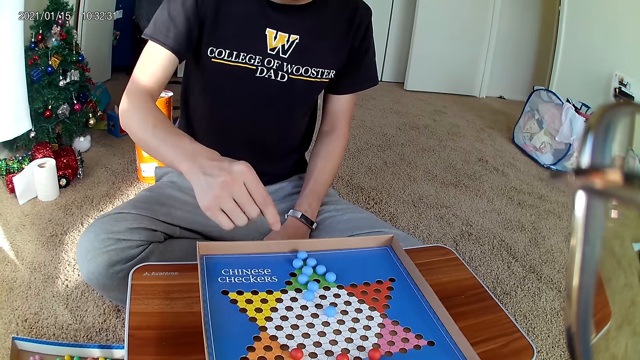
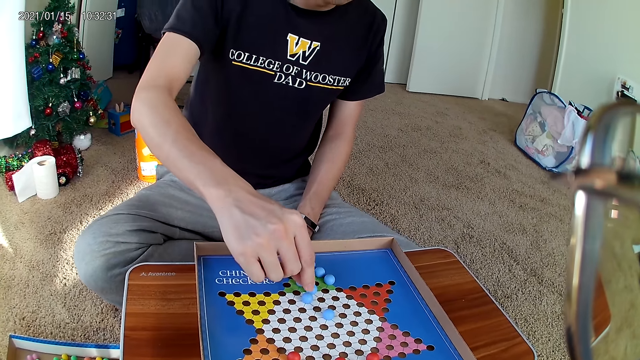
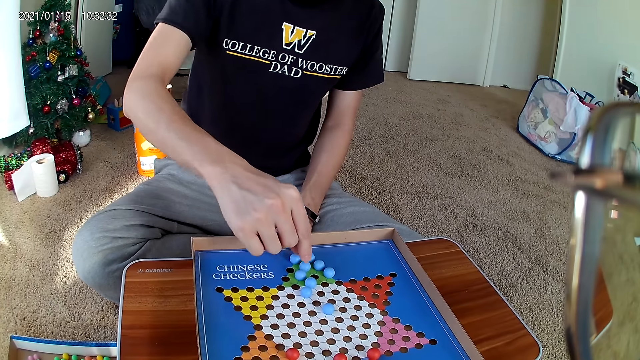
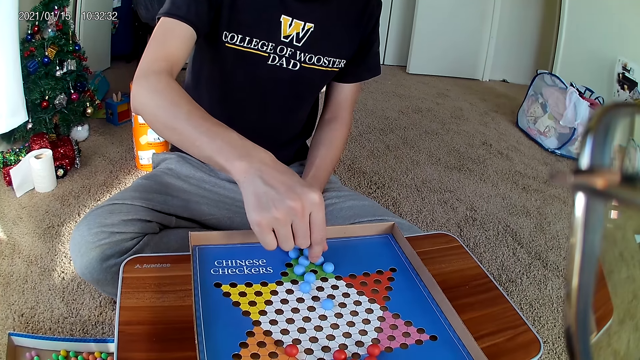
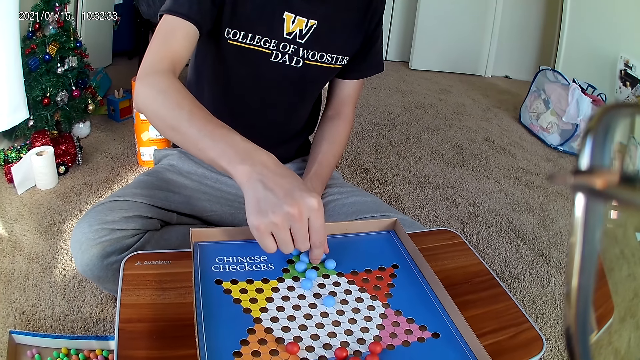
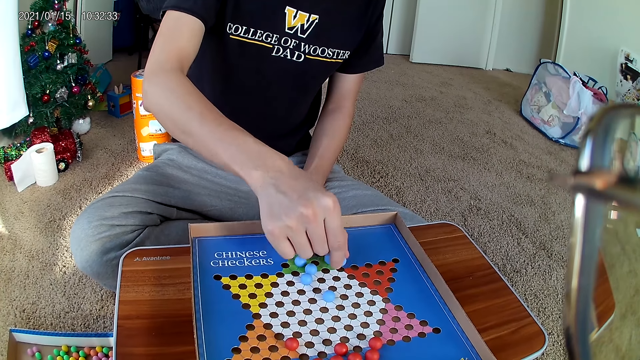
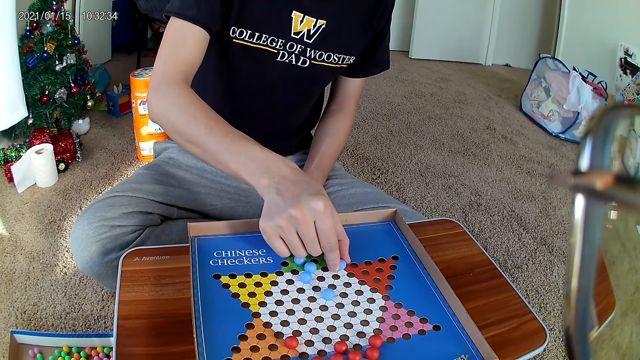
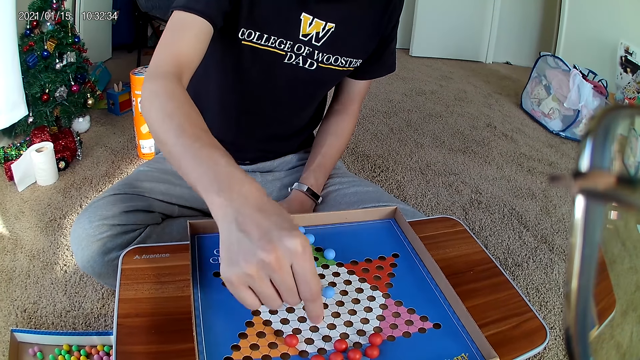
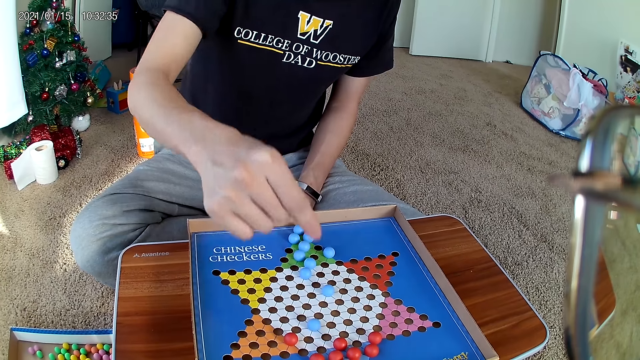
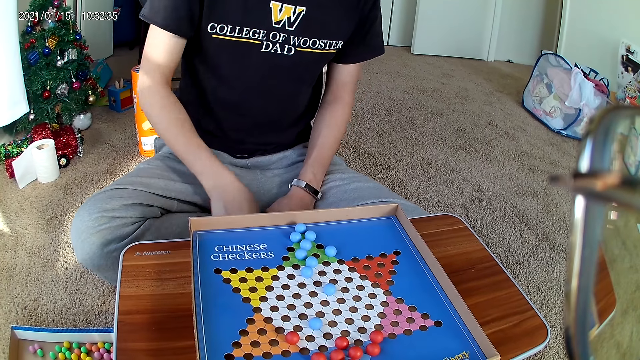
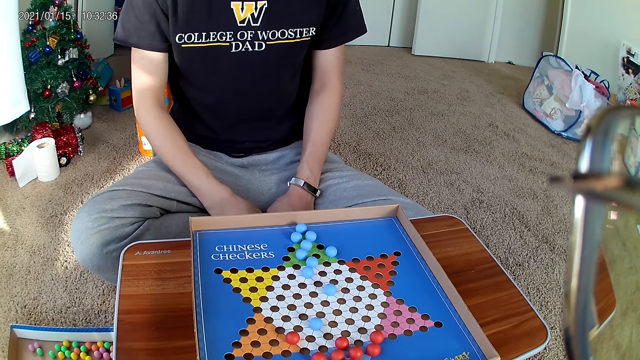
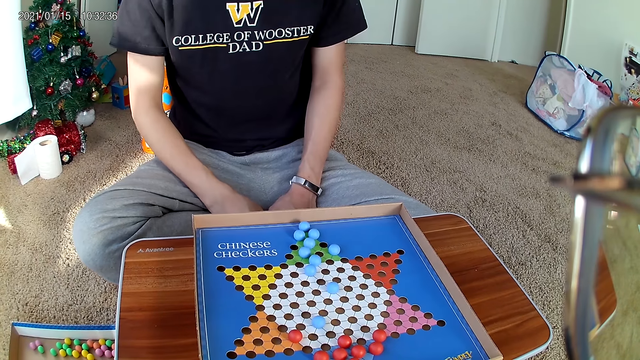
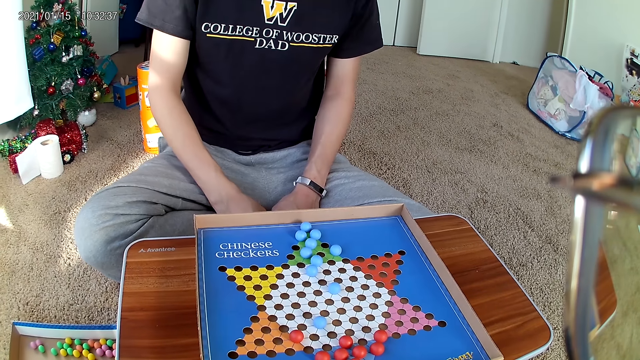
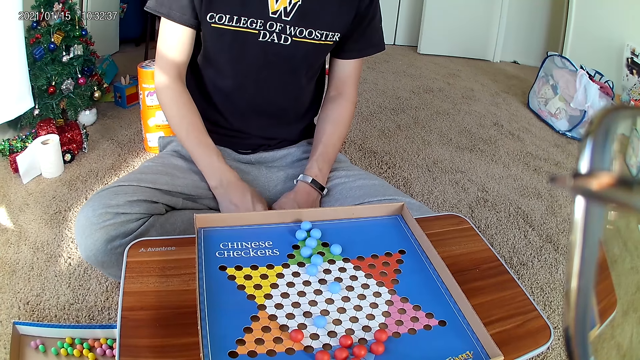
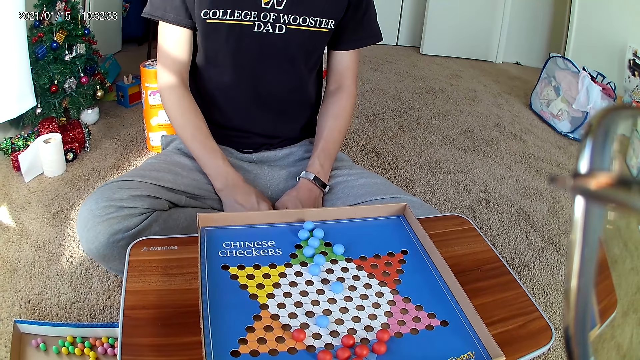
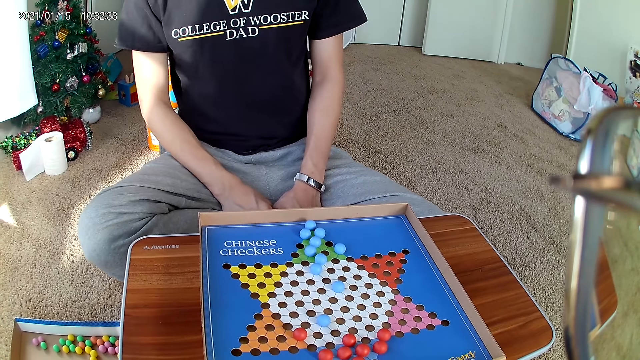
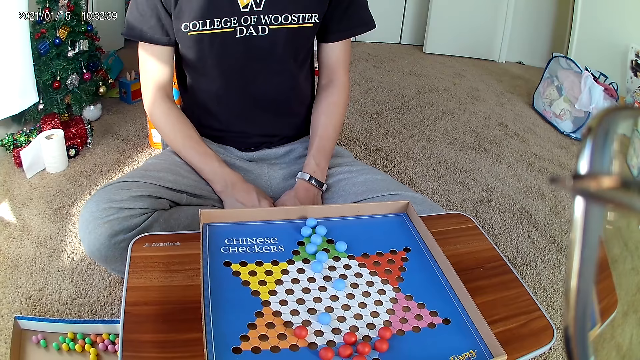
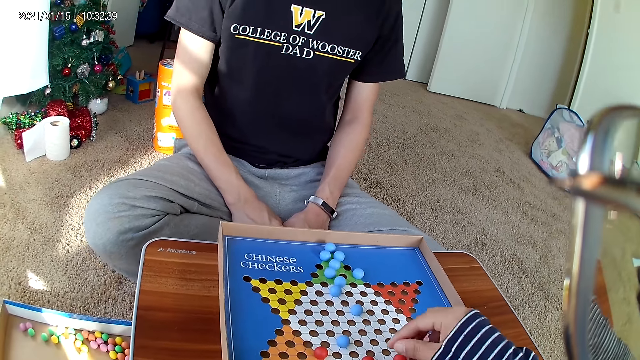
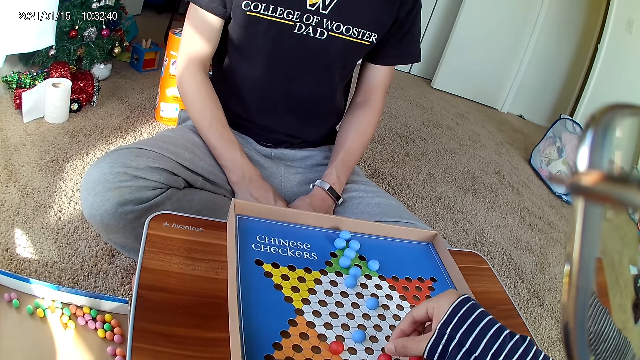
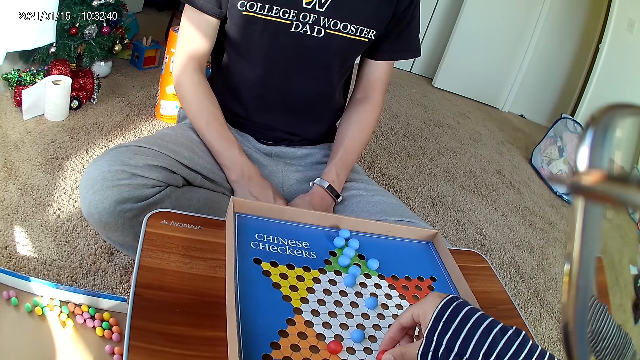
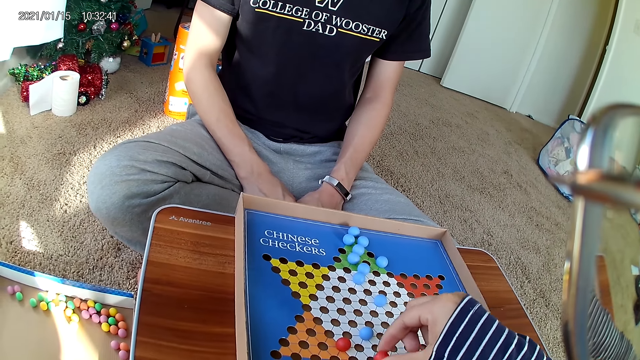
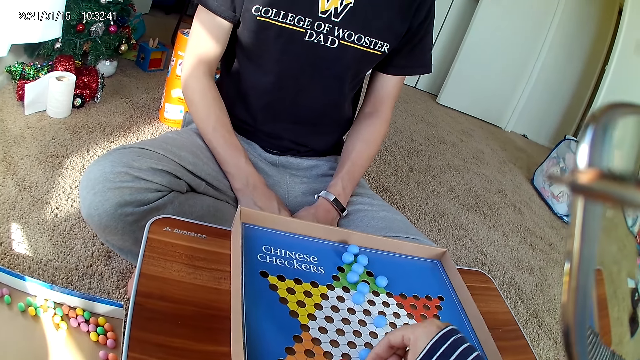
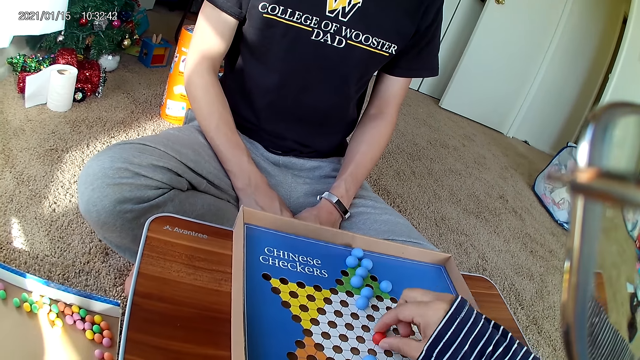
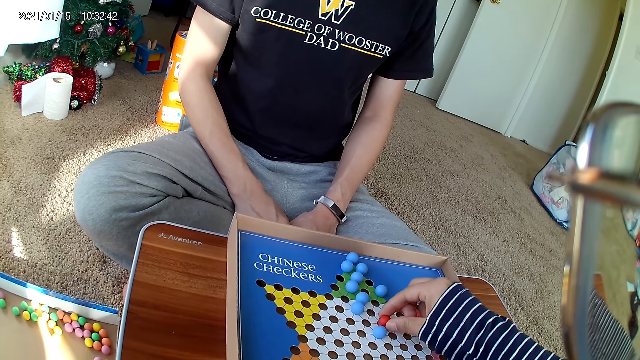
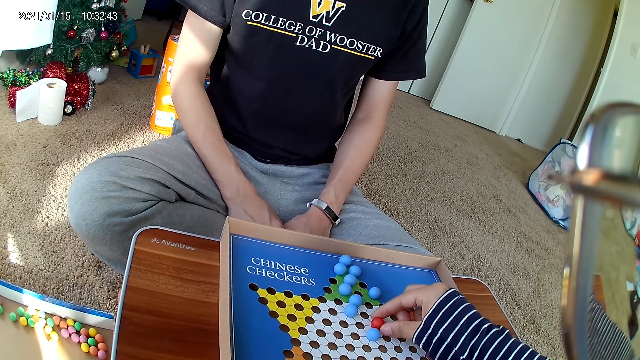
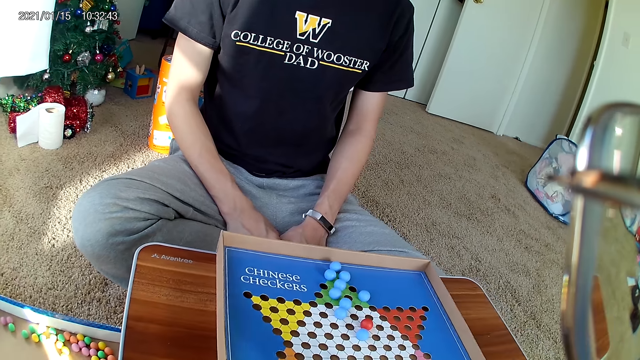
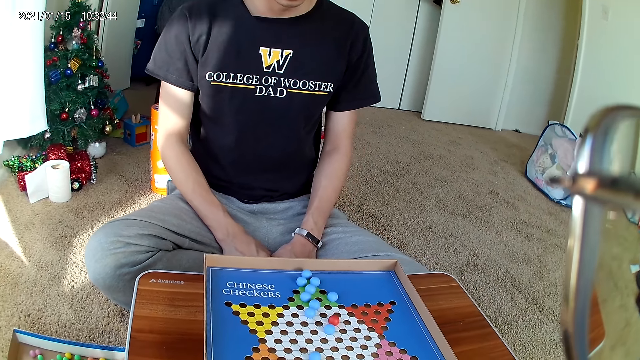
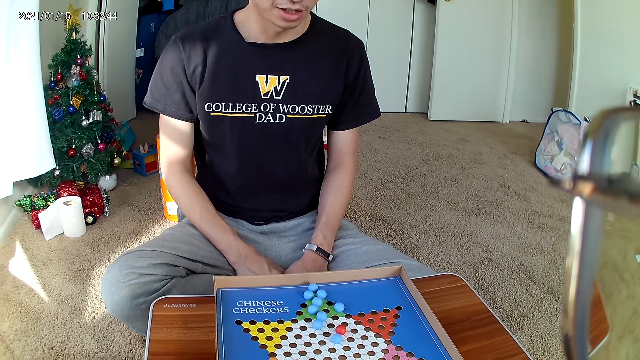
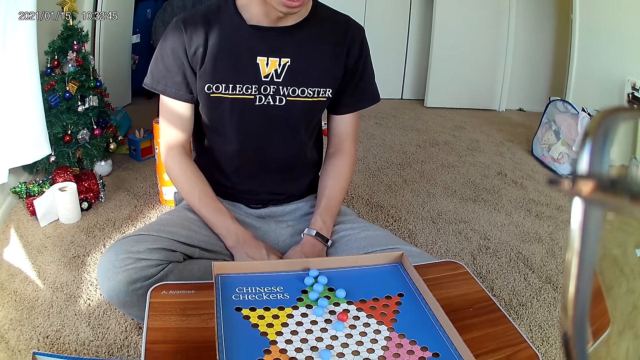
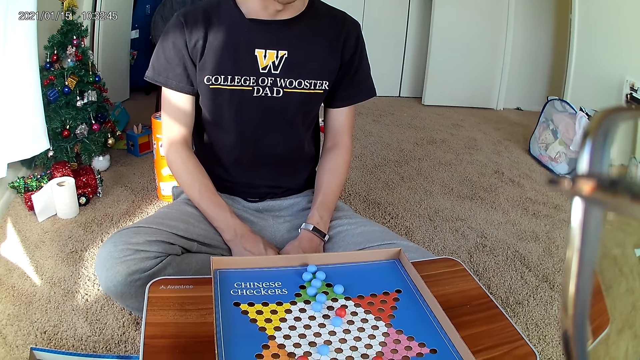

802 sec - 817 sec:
A man moves a blue marble piece on the checkers board to a new position. The man picks up a marble and drops the marble. The camera wearer picks up a marble. They move a red marble piece on the checkers board to a new position. They drop the marble.

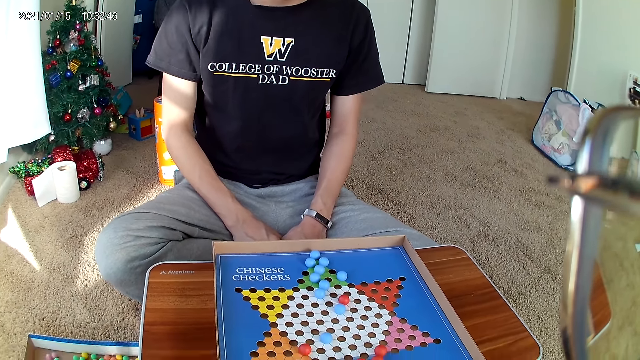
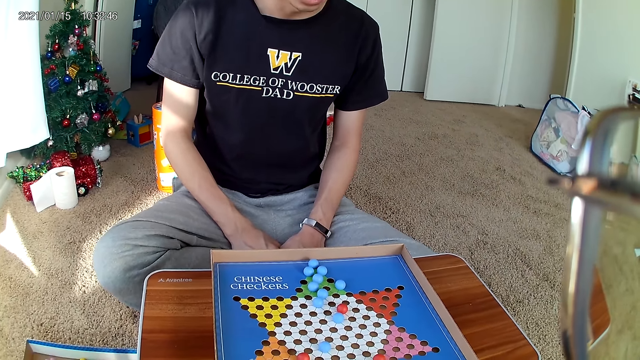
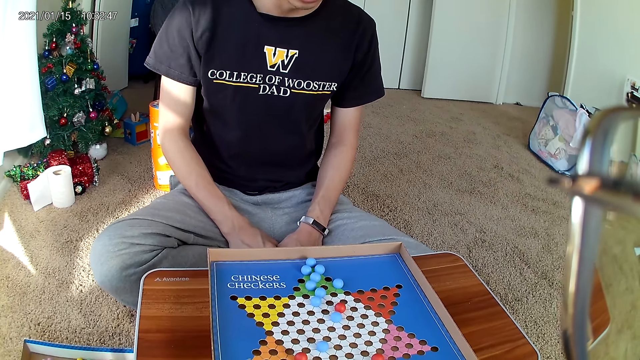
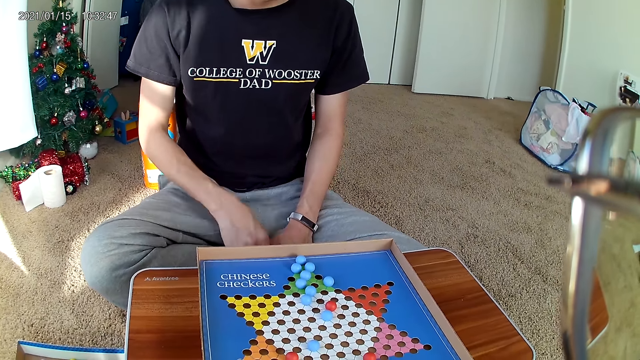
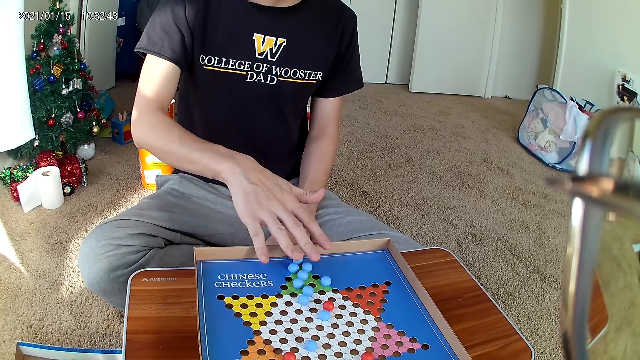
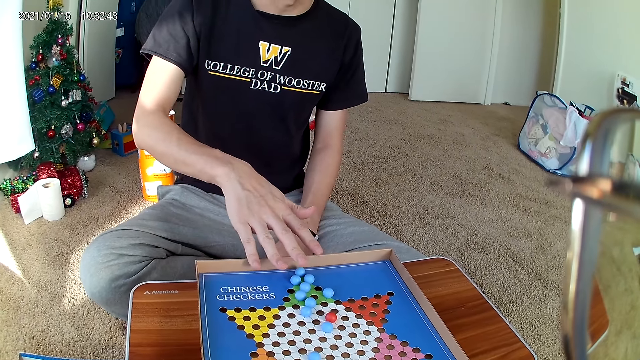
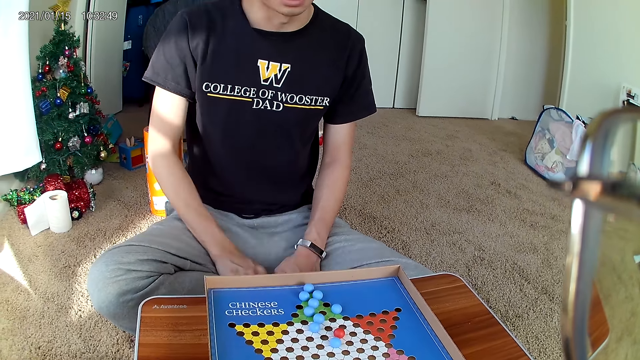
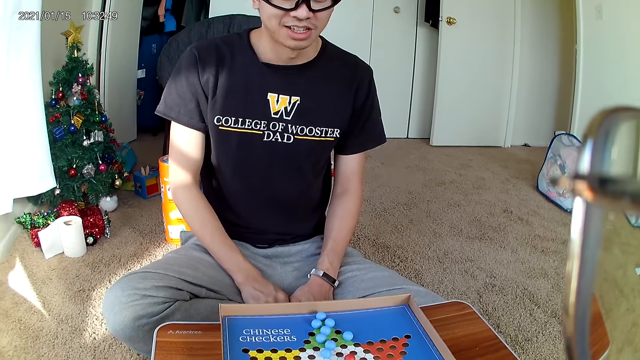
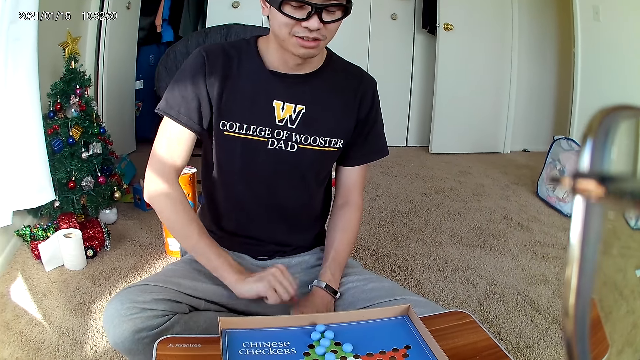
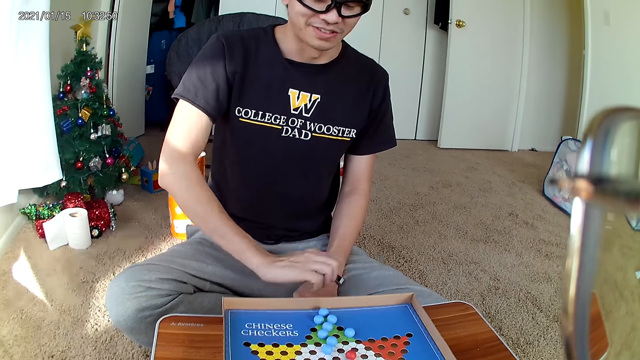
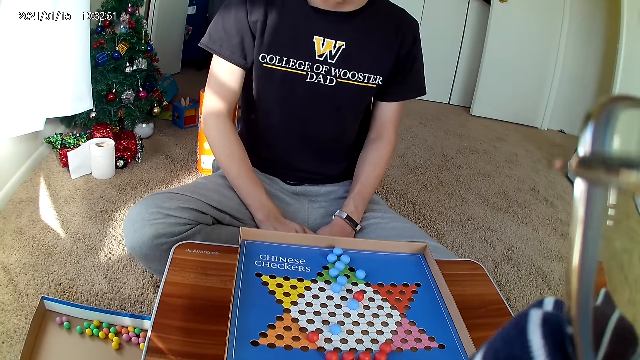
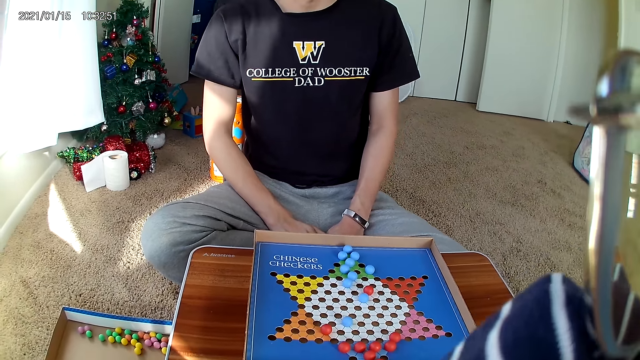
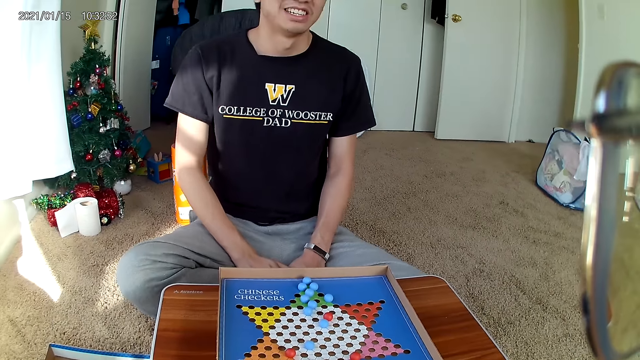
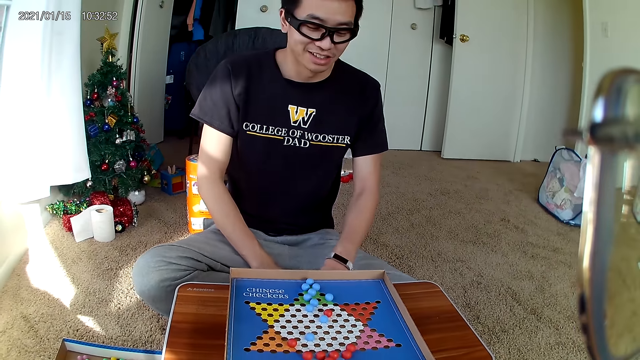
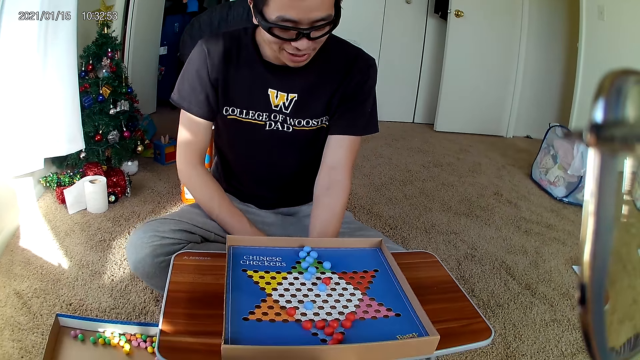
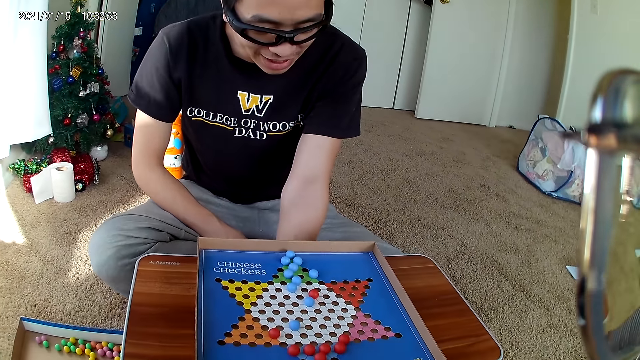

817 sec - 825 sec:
A man places his hand over the game board and places his hand on his lap. The camera wearer adjusts something.
